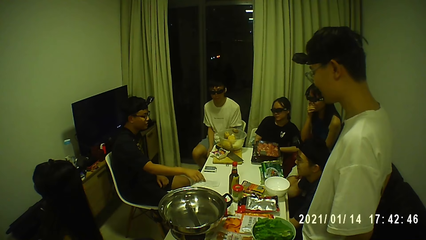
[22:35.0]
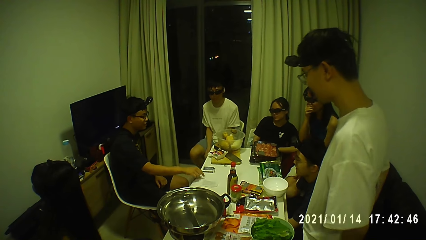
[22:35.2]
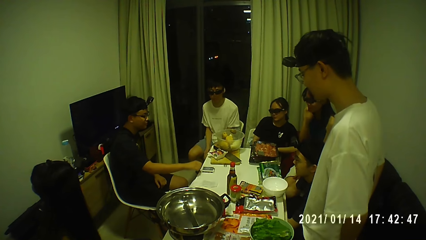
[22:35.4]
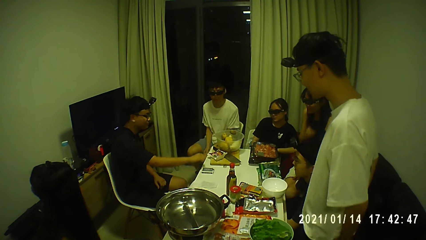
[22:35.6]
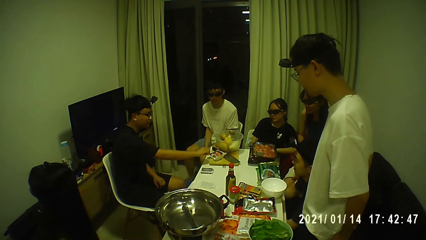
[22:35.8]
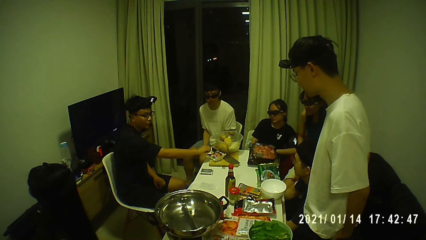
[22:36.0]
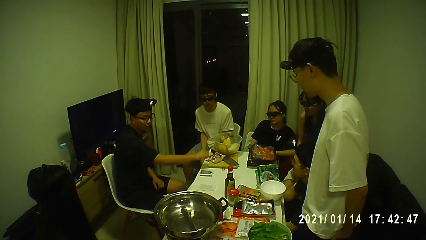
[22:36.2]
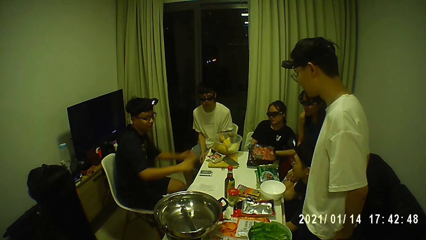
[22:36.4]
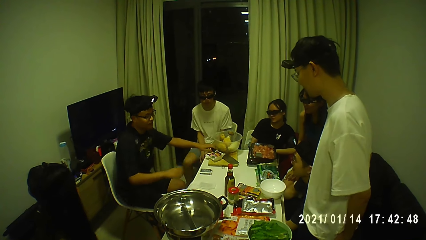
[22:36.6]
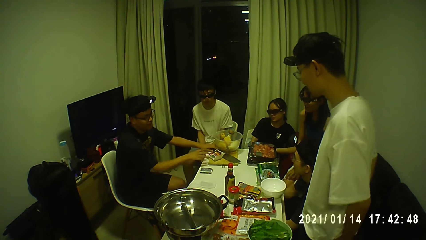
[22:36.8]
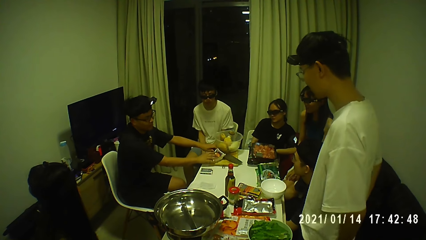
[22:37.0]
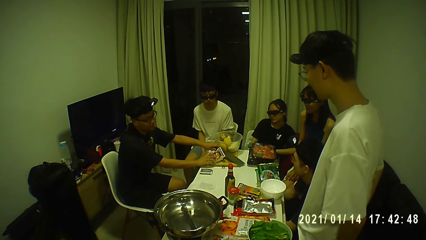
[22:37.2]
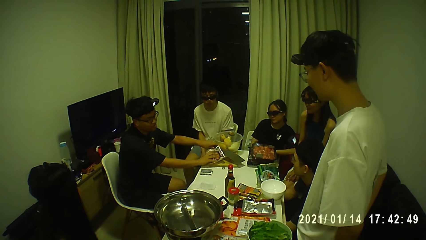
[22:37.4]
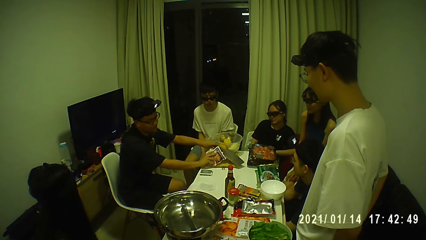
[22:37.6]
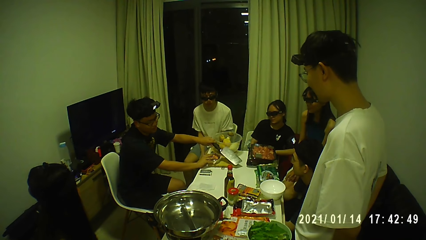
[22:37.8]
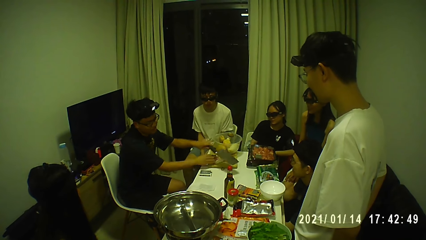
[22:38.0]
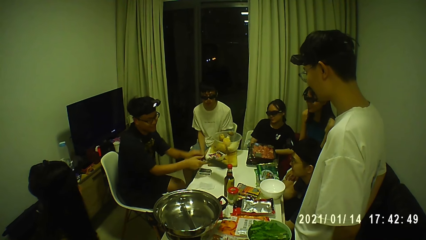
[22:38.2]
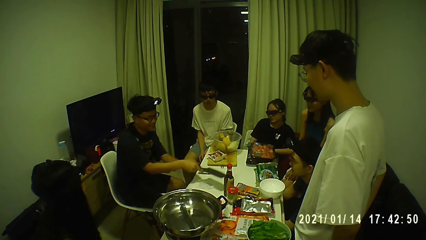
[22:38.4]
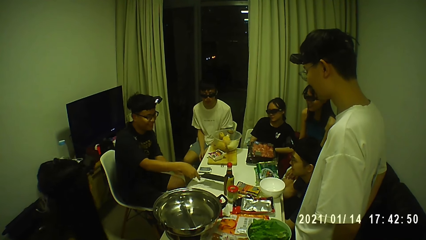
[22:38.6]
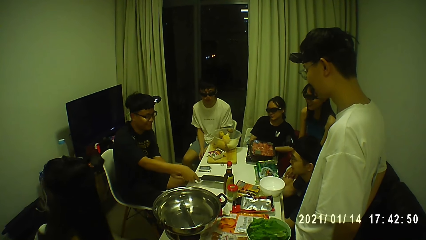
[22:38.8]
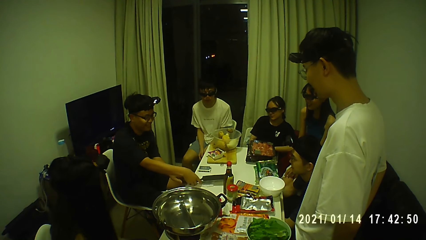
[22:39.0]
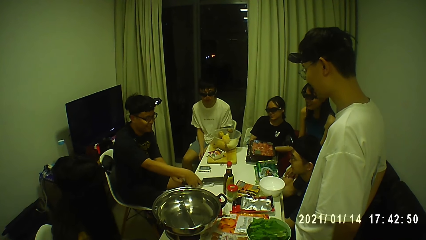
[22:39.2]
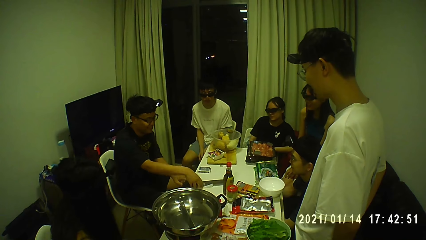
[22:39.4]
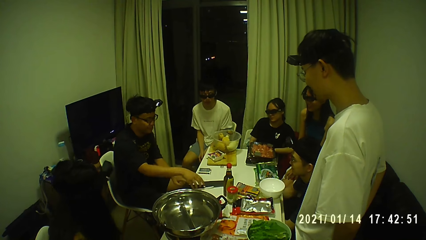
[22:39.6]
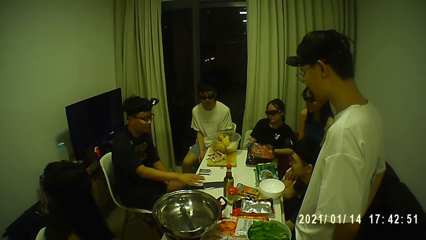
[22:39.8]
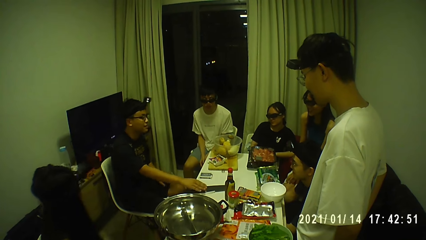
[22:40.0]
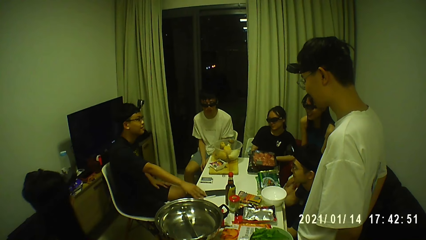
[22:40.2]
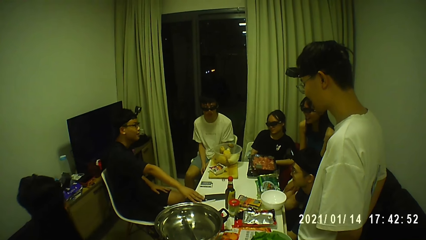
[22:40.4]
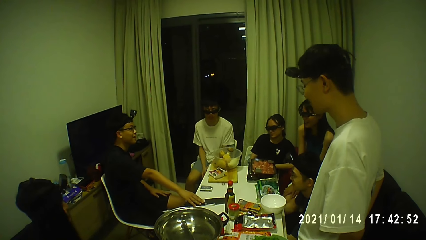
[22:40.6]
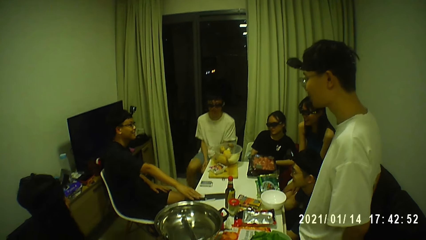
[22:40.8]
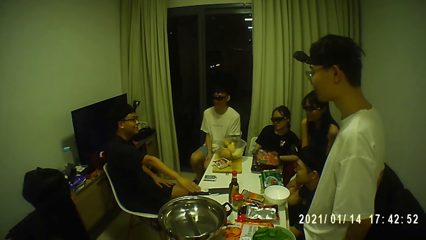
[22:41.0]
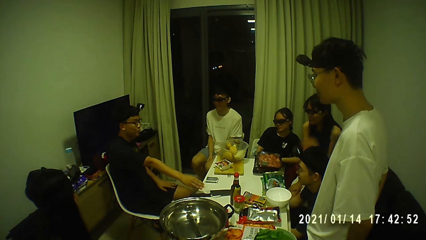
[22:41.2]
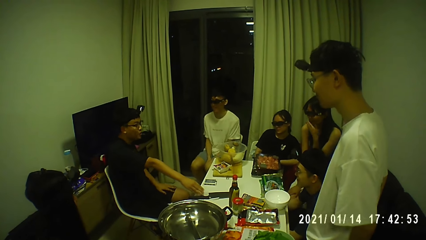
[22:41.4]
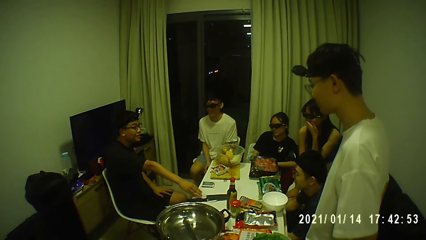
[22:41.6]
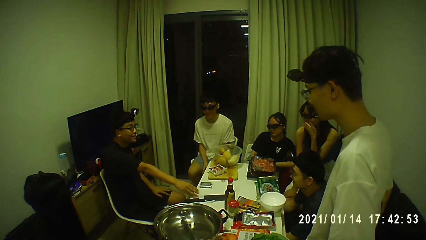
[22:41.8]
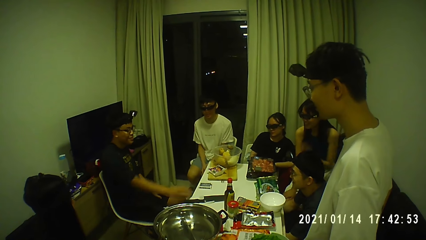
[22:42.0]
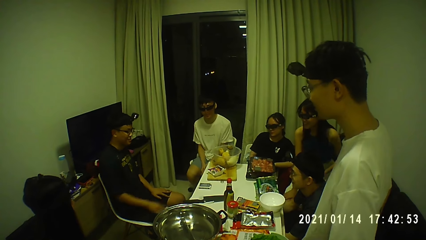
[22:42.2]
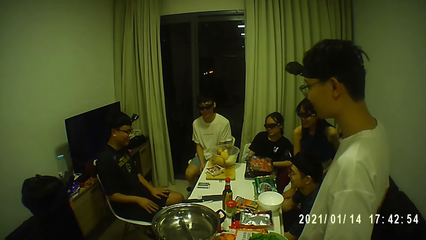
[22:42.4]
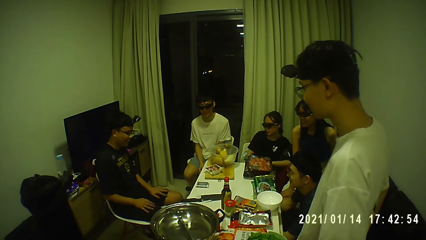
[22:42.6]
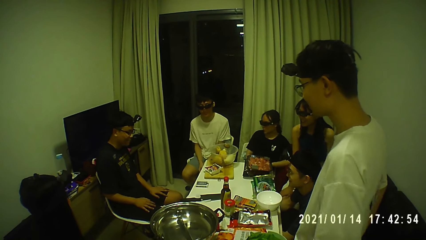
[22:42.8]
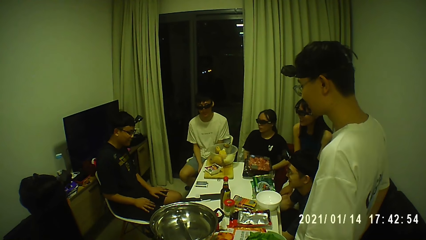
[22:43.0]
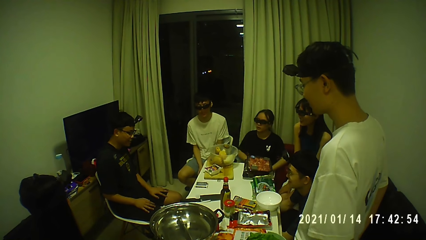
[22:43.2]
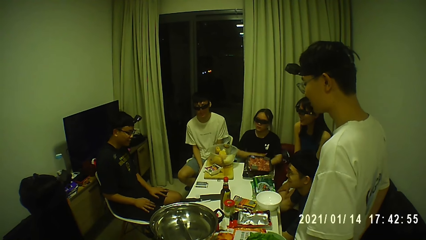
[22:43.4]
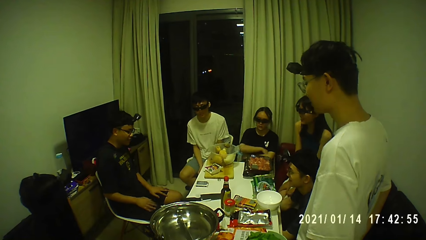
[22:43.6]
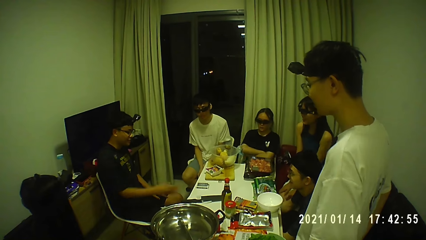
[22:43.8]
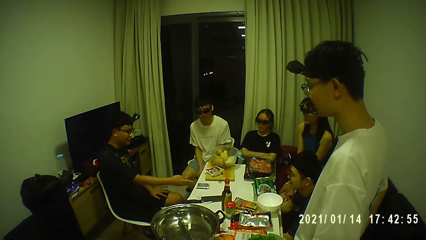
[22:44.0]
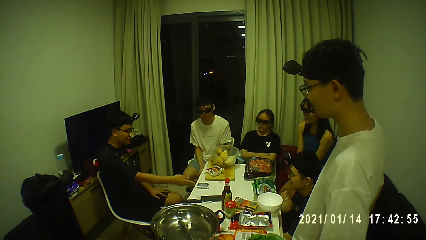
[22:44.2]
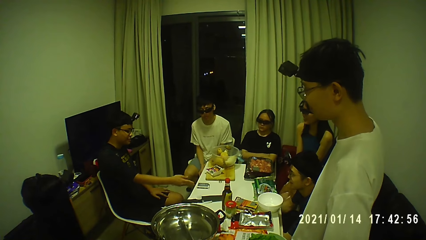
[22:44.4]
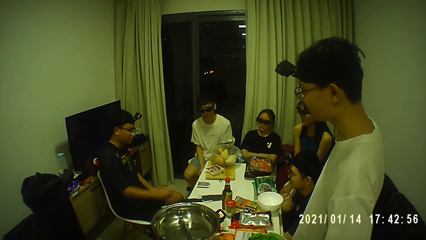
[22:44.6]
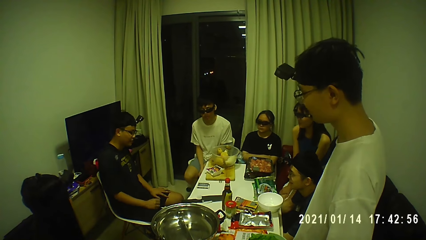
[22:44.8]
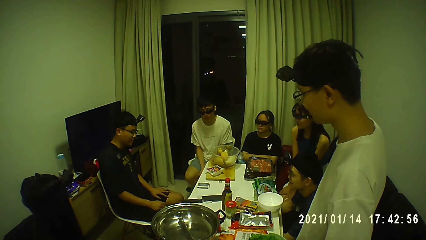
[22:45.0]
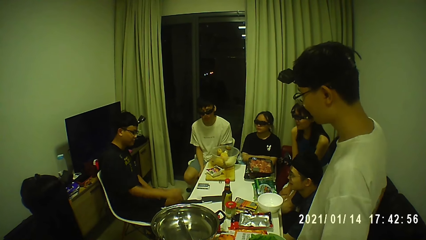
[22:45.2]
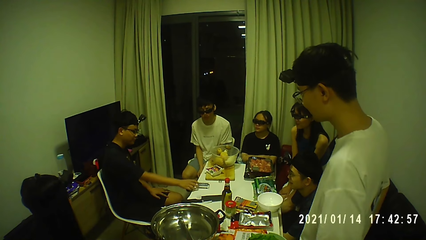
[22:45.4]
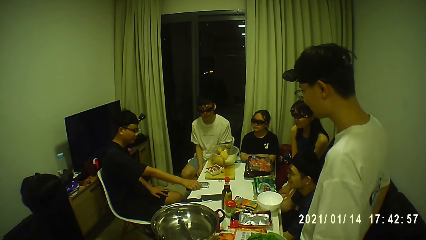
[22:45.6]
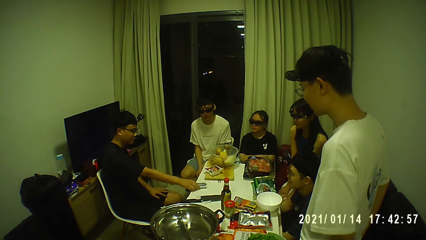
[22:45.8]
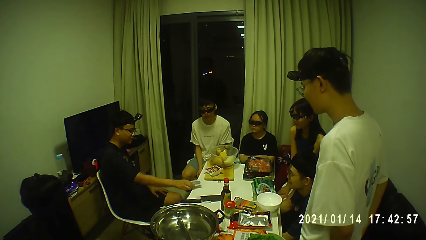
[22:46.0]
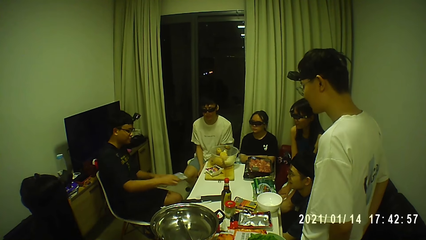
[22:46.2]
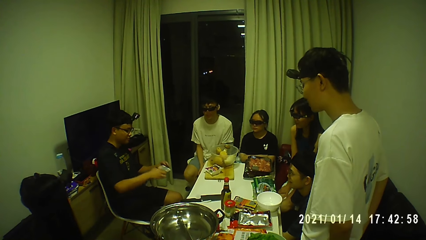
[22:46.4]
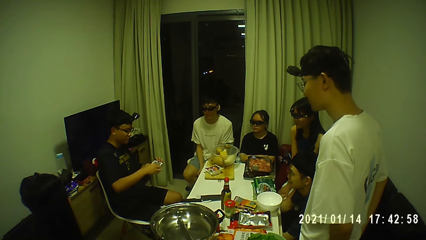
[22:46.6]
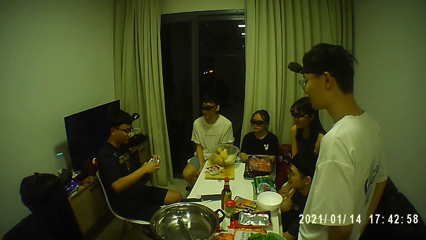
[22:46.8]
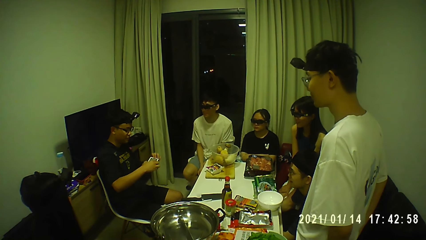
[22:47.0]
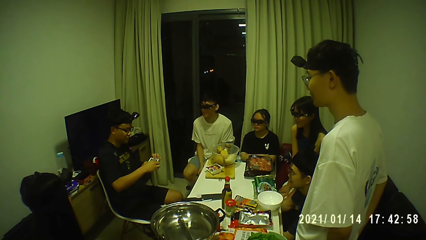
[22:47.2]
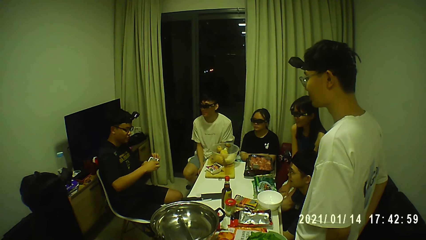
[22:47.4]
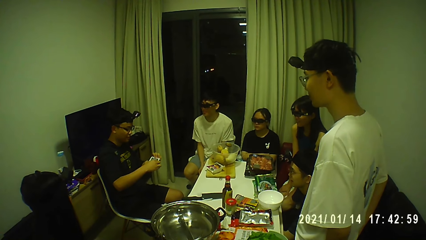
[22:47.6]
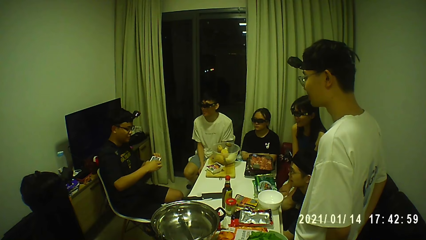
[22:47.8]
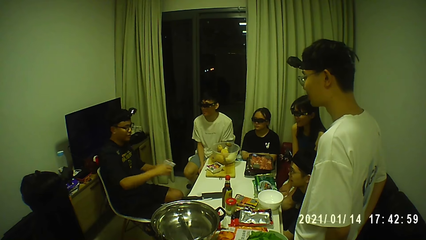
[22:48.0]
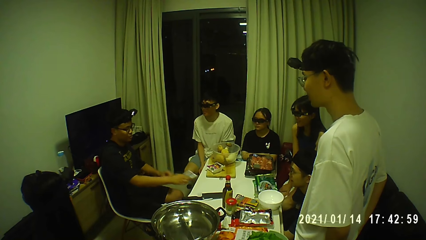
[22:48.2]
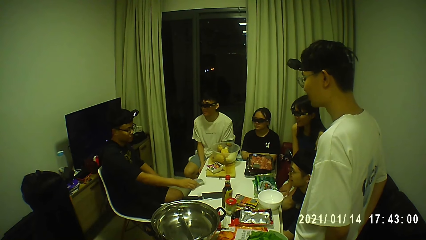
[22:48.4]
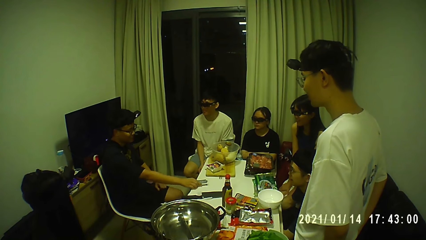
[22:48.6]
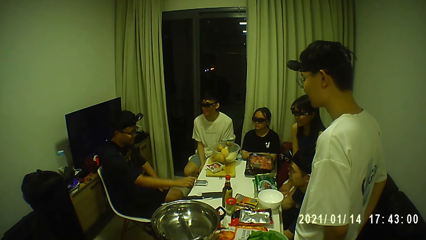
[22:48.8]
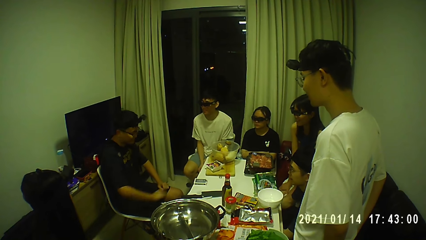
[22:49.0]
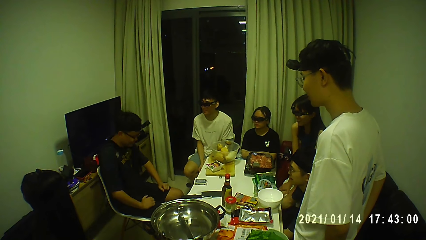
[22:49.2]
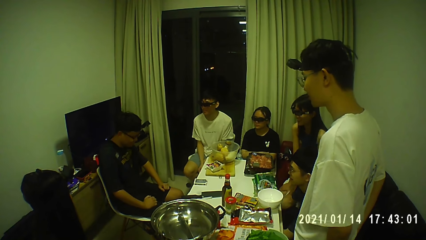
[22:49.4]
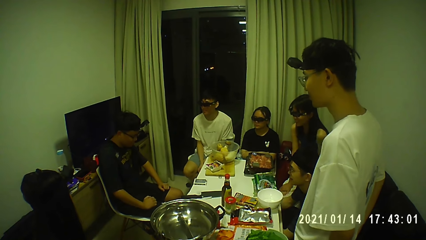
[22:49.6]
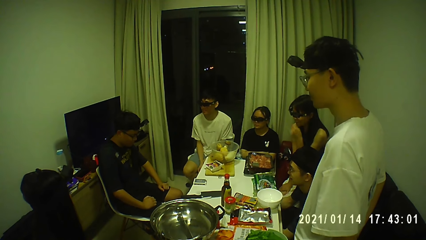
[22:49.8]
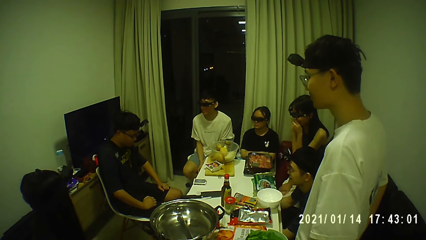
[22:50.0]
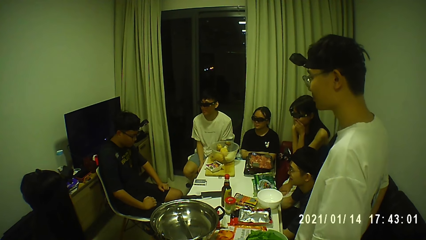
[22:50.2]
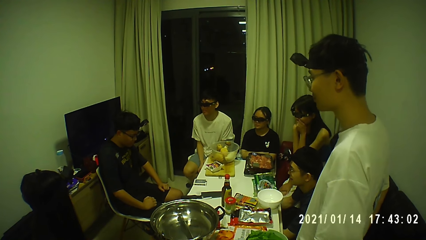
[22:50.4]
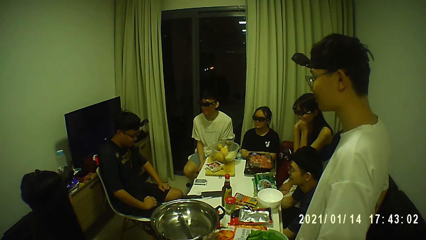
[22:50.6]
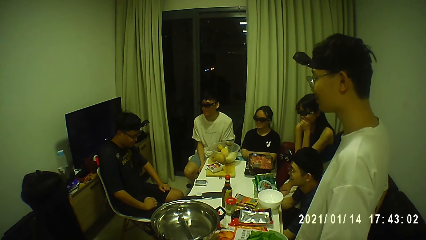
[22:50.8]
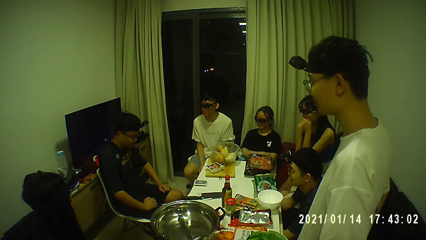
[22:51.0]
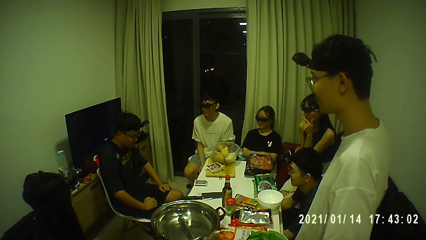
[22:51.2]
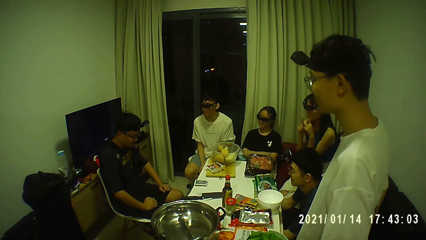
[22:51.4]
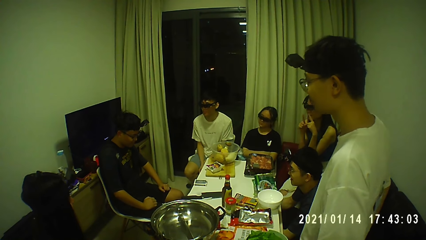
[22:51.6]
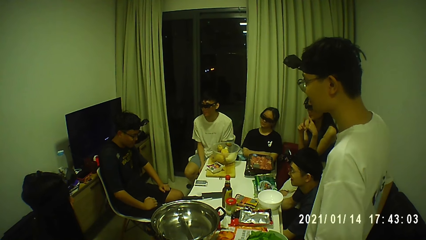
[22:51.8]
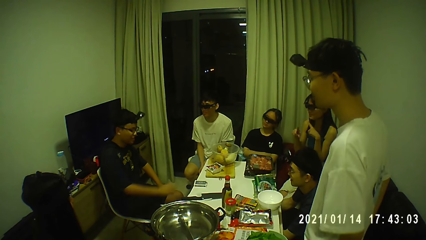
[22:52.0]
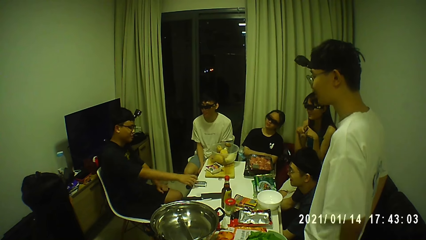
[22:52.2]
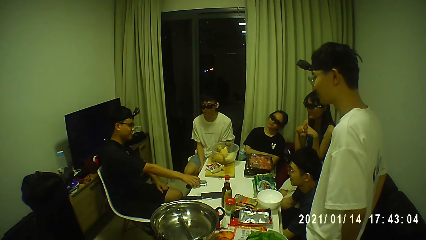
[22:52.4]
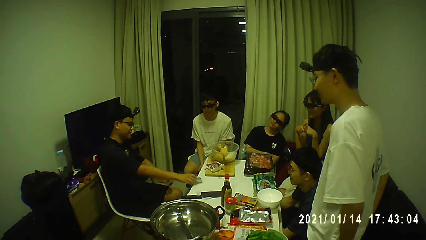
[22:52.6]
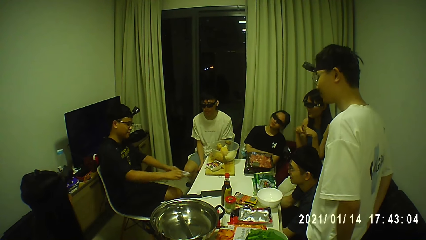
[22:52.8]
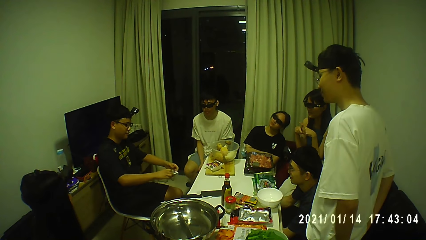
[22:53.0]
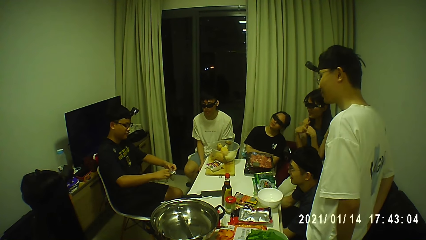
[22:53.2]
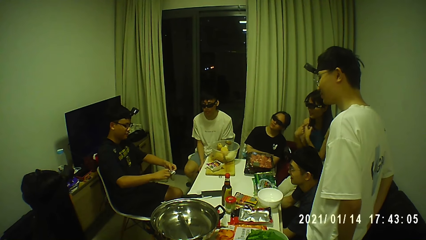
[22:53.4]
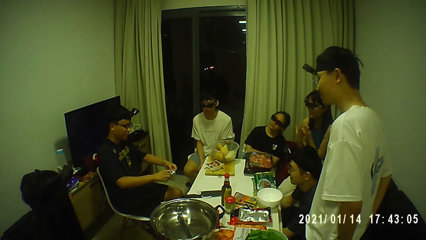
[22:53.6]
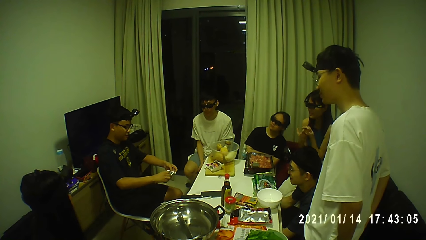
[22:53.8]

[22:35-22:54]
The man moves a knife on the table. He picks the knife from a chopping board on the table with his left hand. He moves a bag of margarine on the chopping board on the table with his right hand. He holds the knife with both hands. He drops the knife on the table with both hands. He touches the knife on the table with his right hand. He picks a box from the table with his right hand. He holds the box with both hands. He holds the box with his right hand. He drops the box on the table with his right hand. The woman covers her mouth with her left hand. She gestures with both hands. The man picks the box from the table with his right hand. He opens the box with his left hand.
